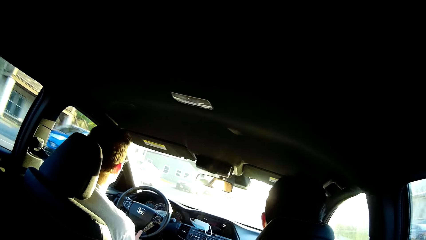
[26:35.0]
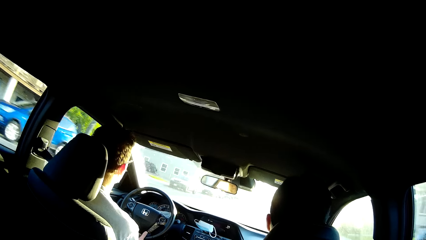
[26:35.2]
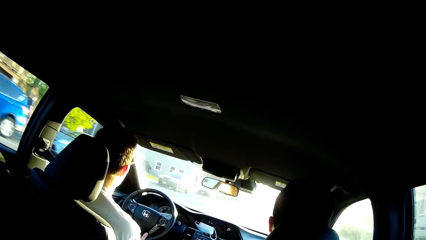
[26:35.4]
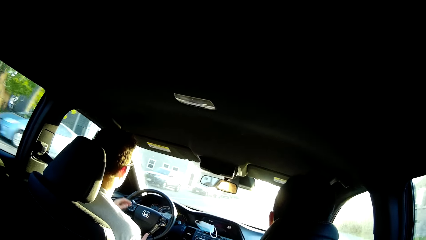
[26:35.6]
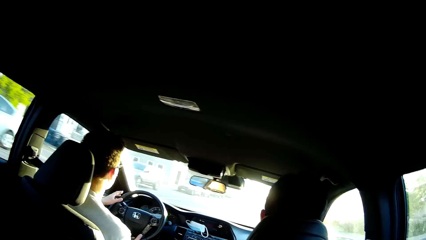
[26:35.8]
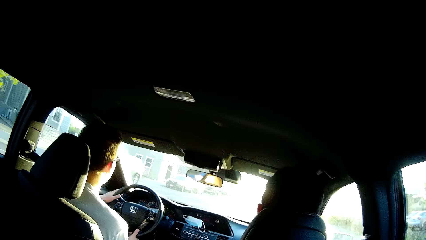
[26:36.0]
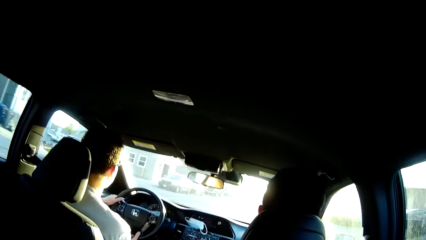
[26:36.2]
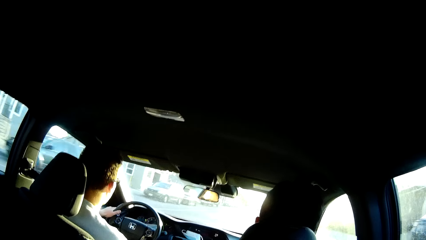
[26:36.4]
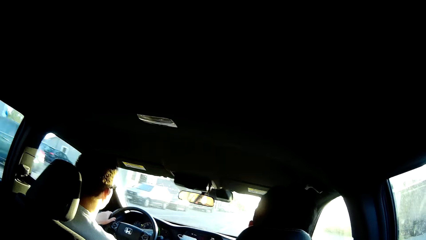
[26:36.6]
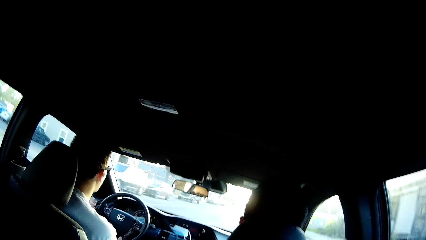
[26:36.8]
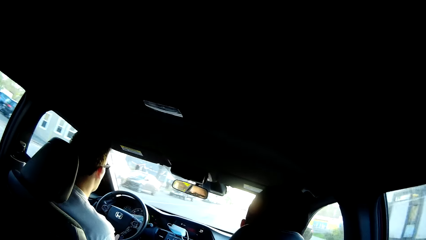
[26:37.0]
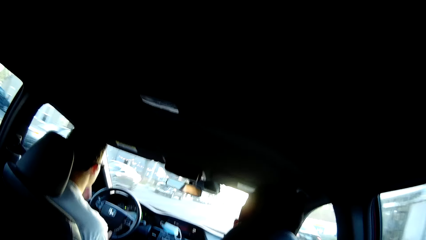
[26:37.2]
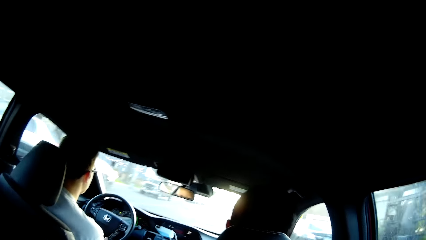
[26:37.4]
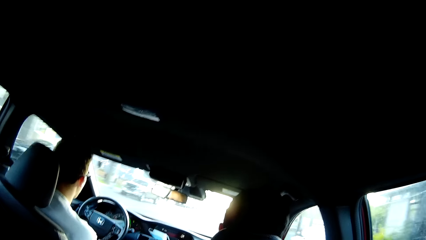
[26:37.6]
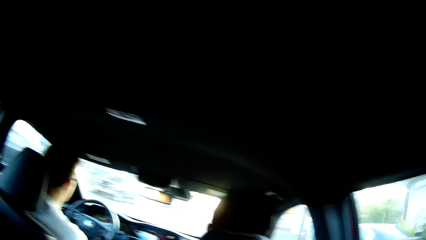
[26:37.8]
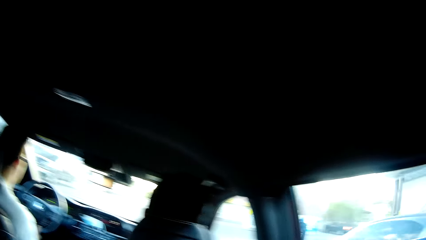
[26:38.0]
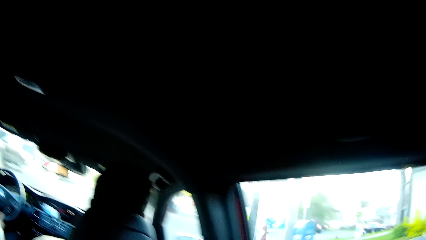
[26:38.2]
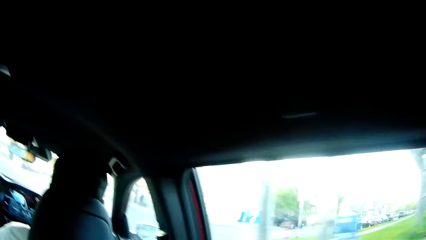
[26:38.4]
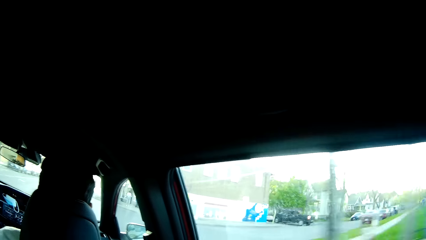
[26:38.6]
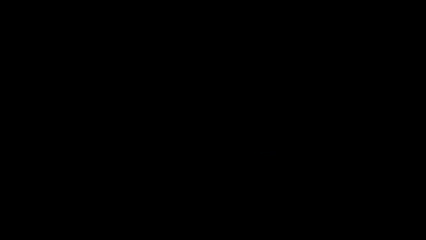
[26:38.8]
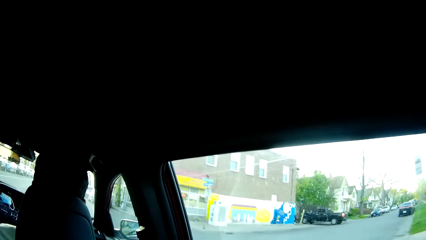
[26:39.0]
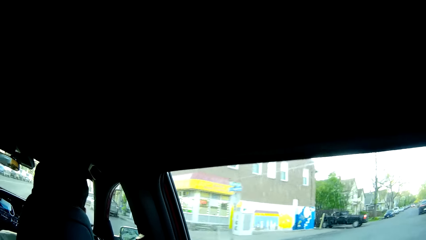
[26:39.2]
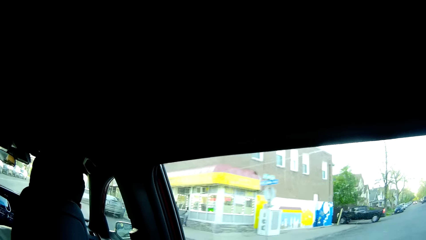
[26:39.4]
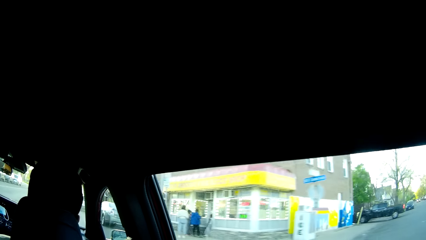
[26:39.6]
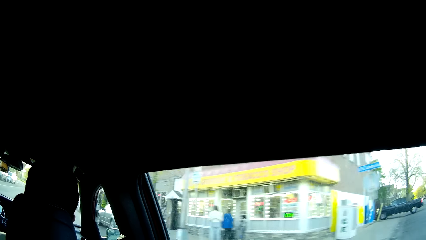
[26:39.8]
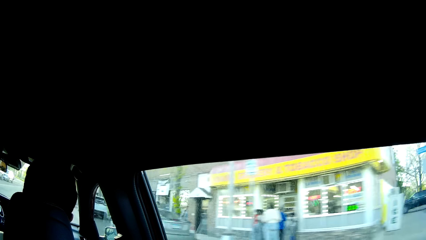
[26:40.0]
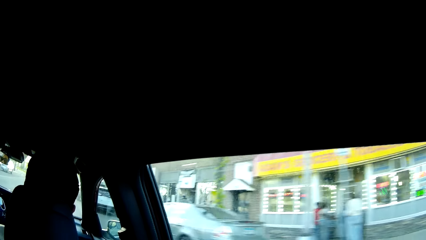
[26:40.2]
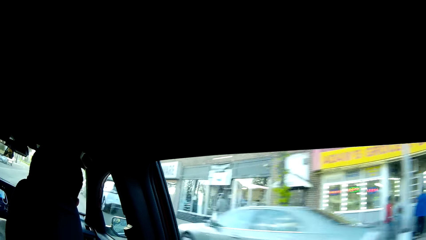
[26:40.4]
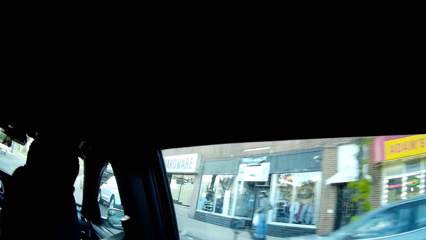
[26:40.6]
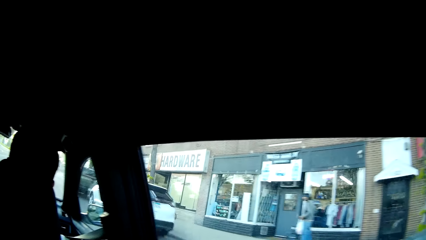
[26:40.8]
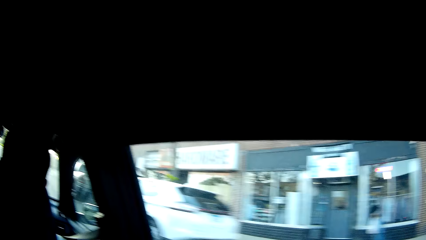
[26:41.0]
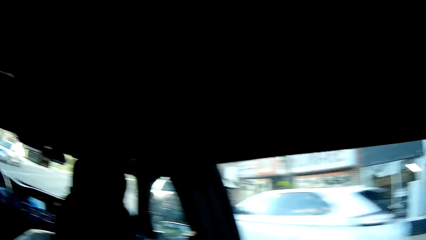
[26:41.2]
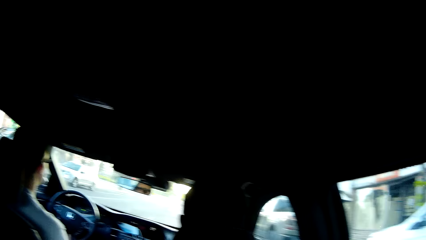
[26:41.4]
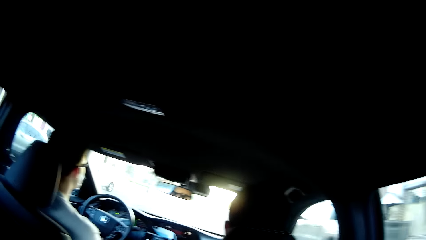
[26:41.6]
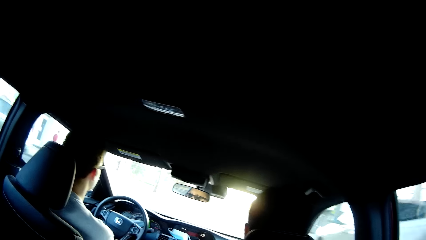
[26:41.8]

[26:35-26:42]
The camera wearer talks to a man.

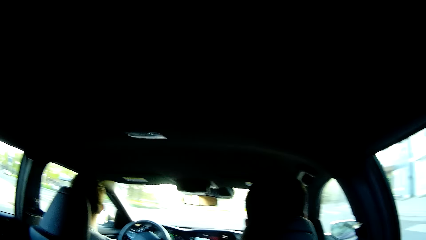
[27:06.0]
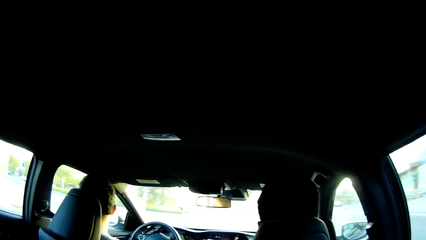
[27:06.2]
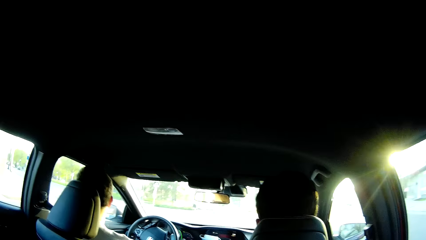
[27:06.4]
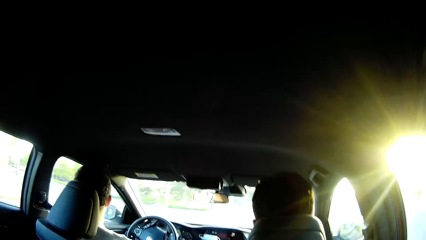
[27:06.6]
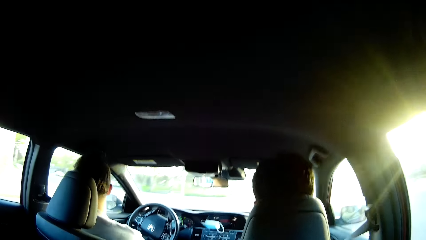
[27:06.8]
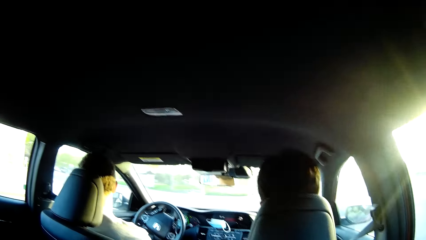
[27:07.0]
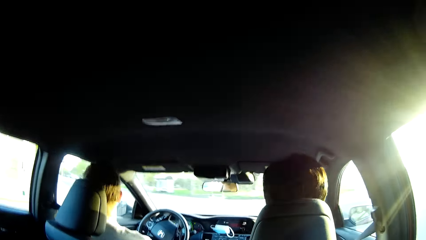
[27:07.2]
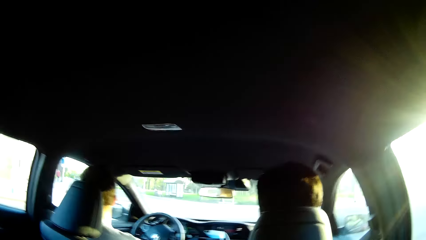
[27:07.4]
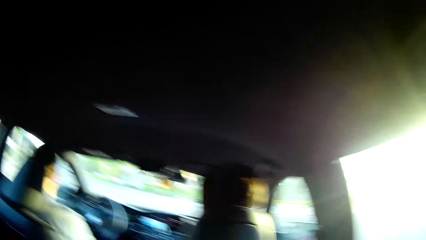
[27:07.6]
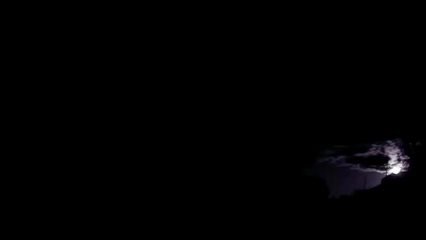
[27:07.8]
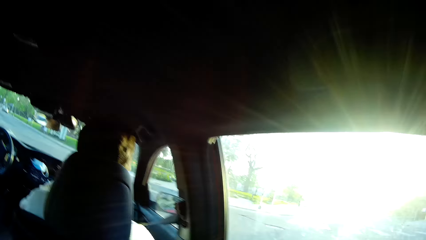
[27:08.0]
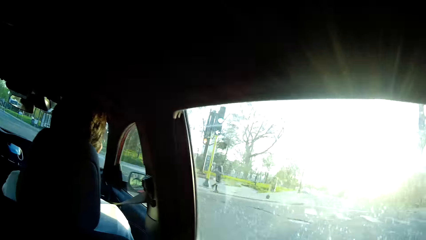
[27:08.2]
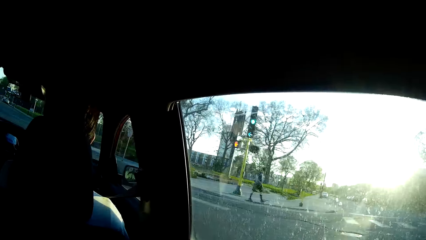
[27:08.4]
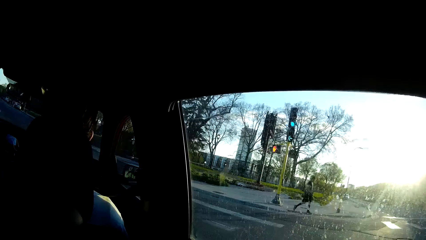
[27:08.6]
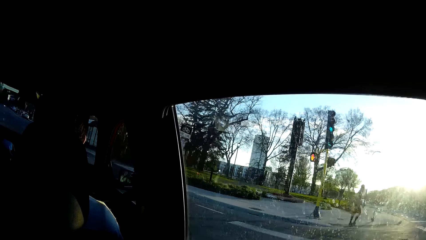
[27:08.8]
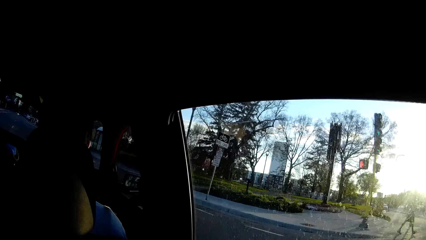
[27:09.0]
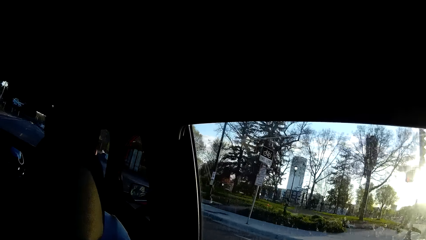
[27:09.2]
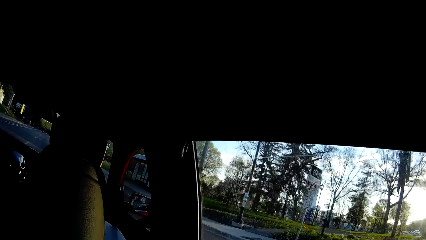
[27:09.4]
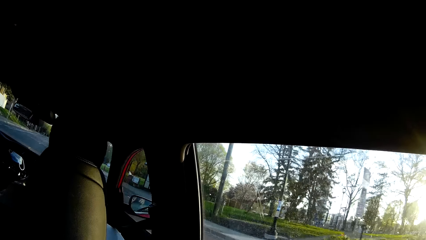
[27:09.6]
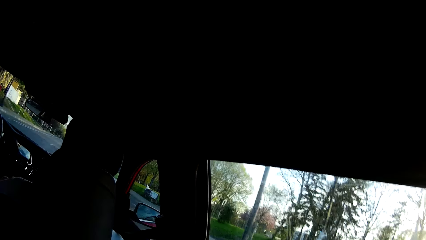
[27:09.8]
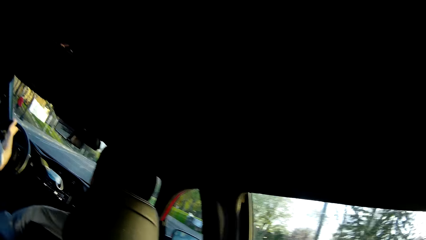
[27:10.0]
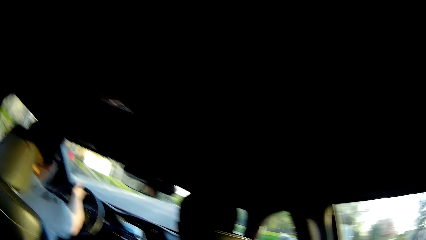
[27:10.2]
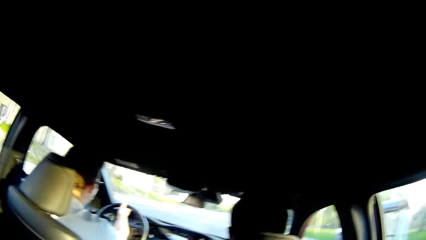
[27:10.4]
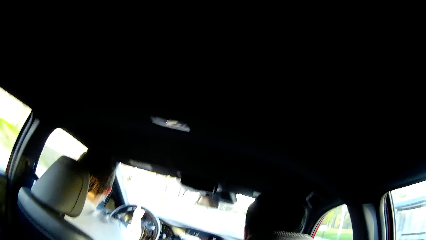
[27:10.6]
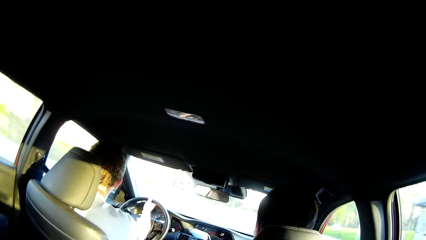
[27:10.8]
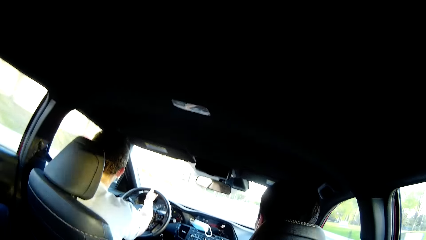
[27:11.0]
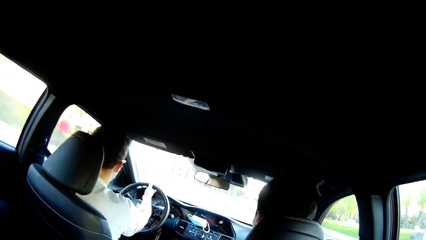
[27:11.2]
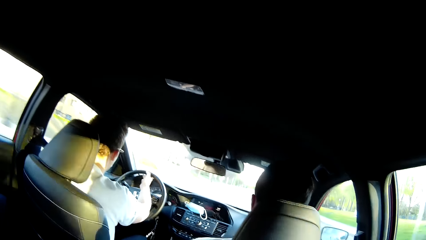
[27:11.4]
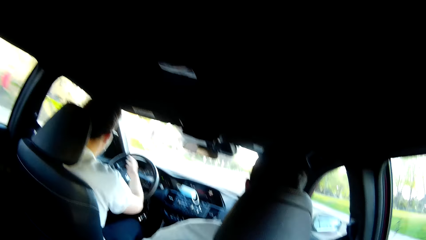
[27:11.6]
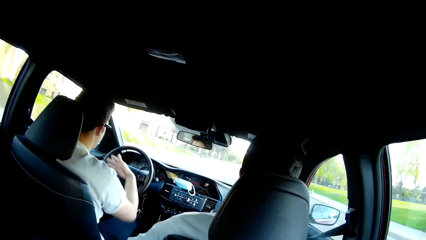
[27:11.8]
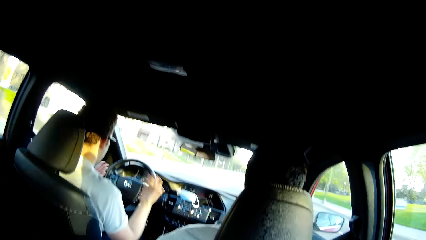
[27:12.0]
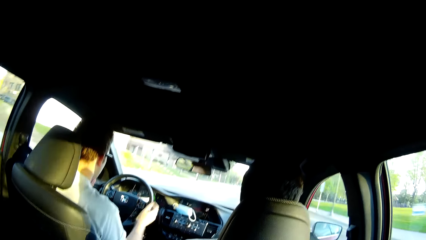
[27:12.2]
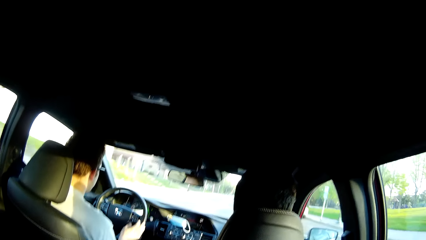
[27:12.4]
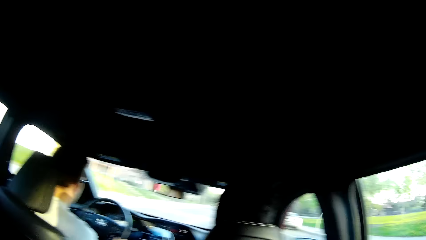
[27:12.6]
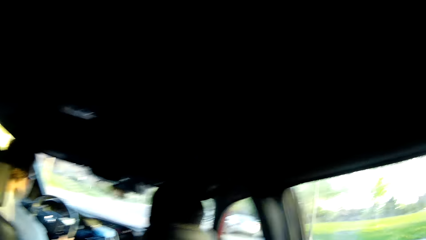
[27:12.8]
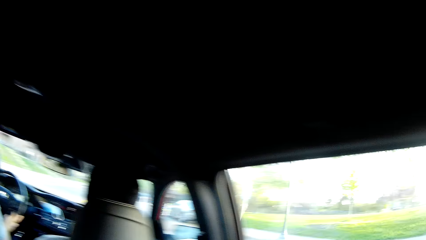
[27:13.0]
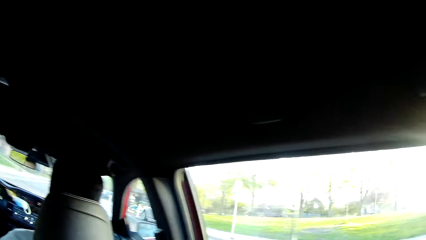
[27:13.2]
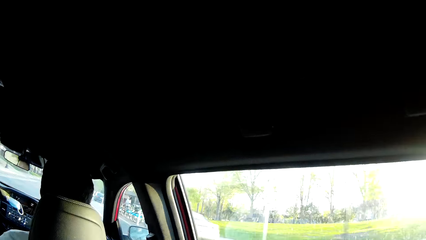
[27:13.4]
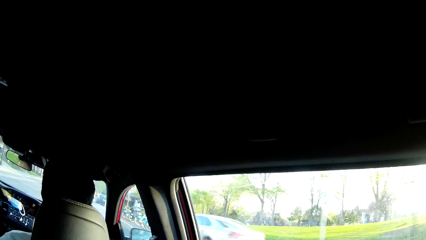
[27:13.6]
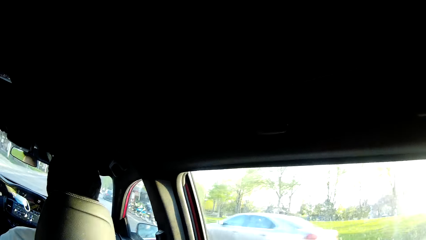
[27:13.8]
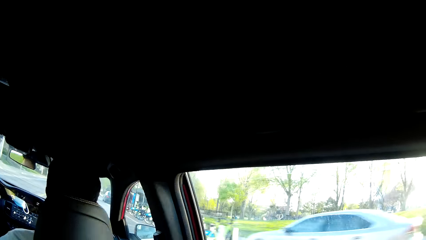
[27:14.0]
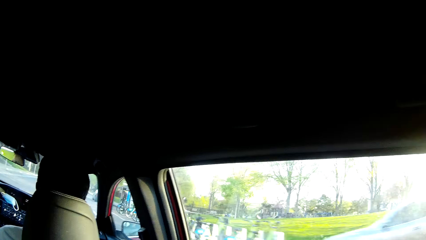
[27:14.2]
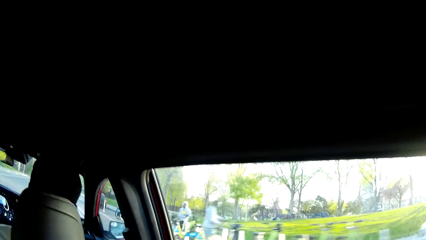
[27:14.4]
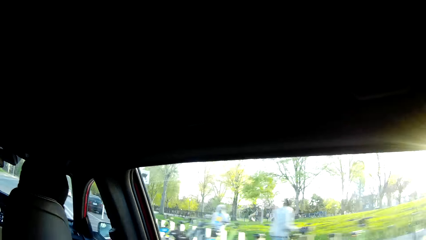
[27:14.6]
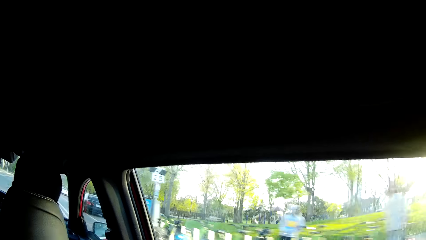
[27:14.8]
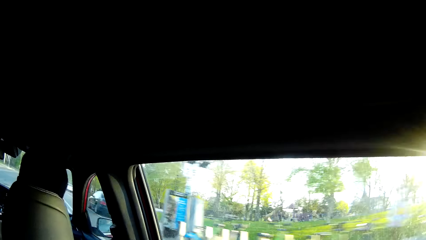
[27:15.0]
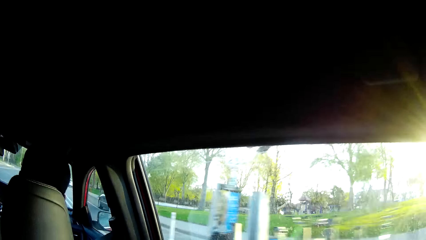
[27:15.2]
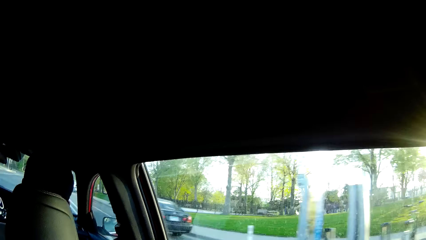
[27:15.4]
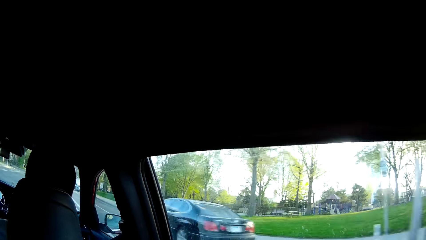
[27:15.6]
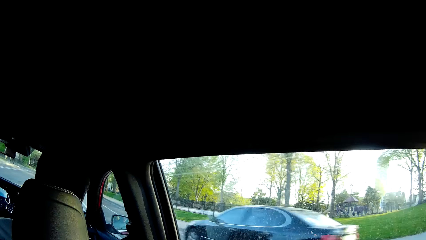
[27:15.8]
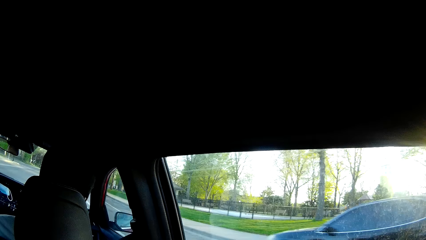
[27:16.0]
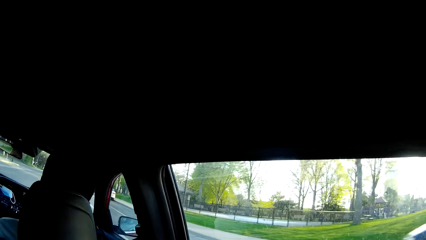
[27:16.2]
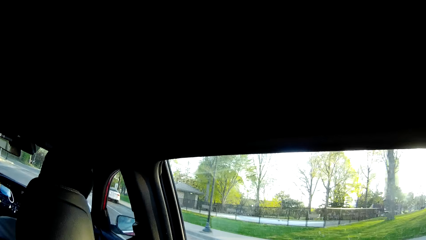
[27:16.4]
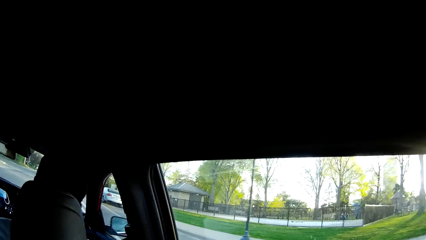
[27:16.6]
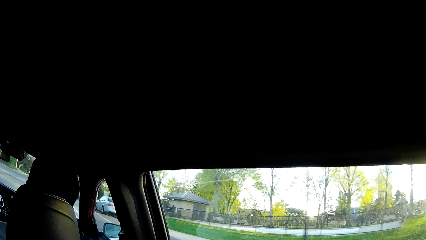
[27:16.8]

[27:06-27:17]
The camera wearer looks through the car windows. A man interacts with another man.
